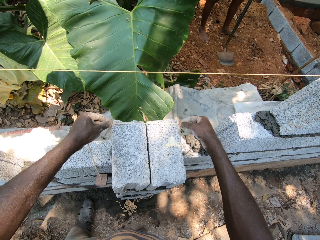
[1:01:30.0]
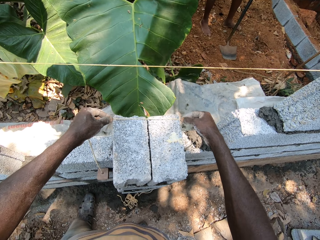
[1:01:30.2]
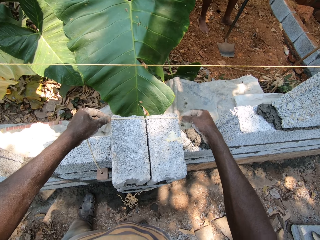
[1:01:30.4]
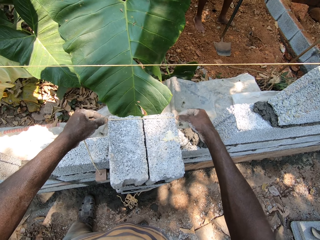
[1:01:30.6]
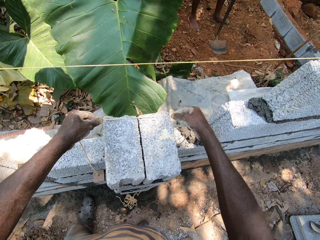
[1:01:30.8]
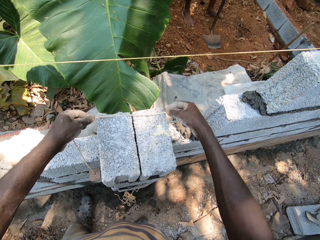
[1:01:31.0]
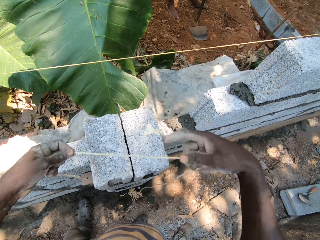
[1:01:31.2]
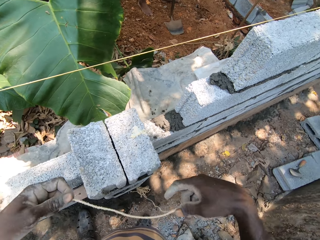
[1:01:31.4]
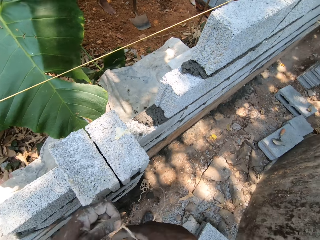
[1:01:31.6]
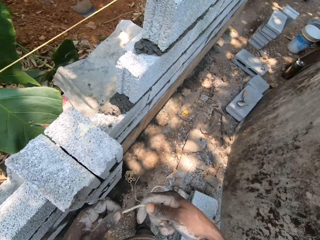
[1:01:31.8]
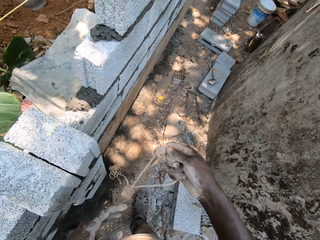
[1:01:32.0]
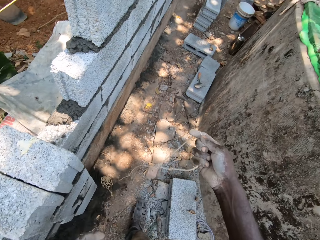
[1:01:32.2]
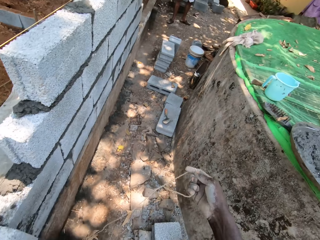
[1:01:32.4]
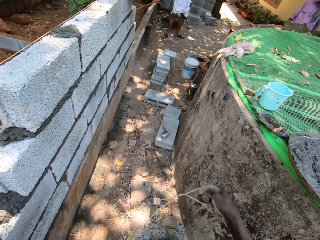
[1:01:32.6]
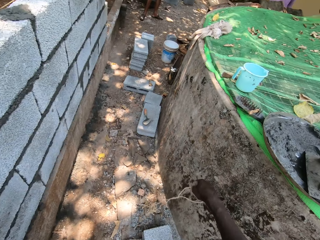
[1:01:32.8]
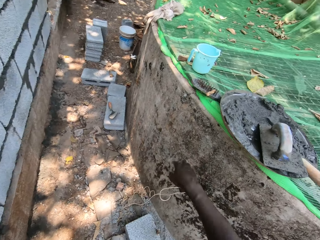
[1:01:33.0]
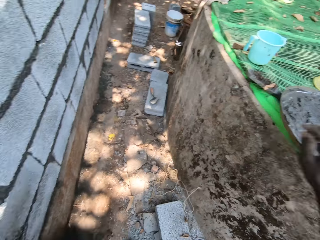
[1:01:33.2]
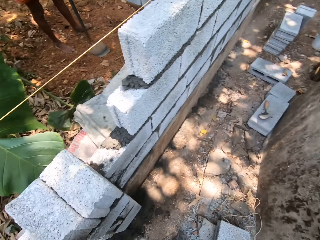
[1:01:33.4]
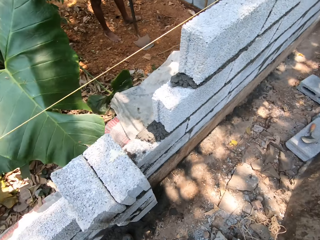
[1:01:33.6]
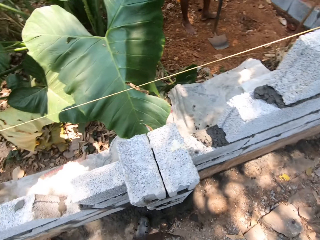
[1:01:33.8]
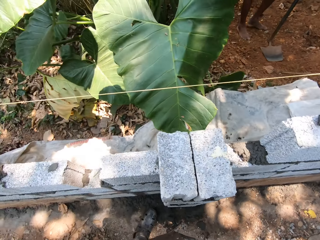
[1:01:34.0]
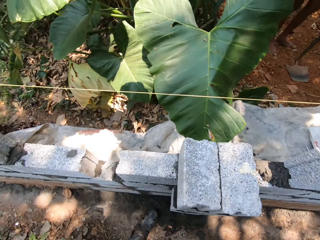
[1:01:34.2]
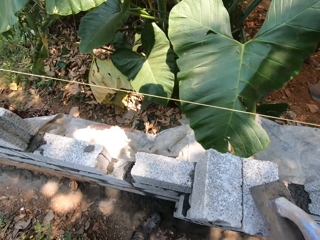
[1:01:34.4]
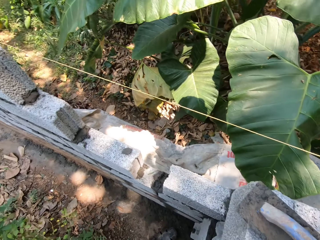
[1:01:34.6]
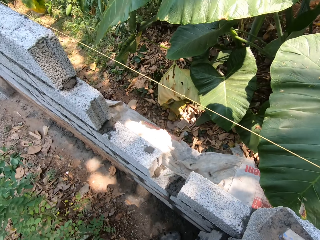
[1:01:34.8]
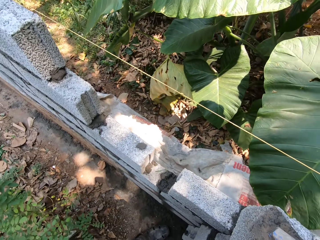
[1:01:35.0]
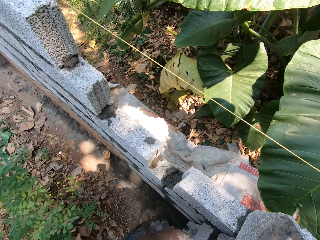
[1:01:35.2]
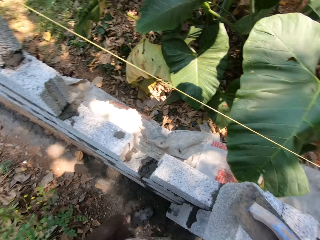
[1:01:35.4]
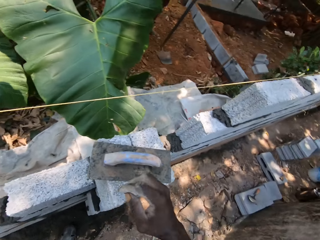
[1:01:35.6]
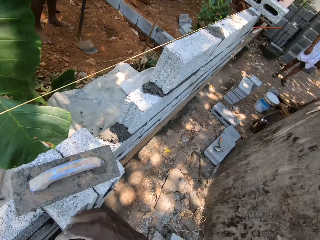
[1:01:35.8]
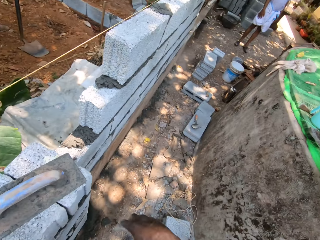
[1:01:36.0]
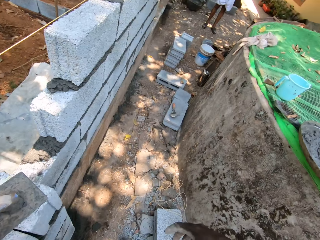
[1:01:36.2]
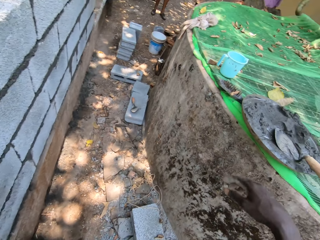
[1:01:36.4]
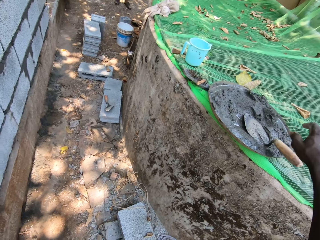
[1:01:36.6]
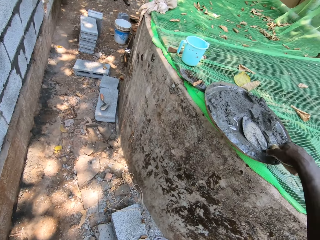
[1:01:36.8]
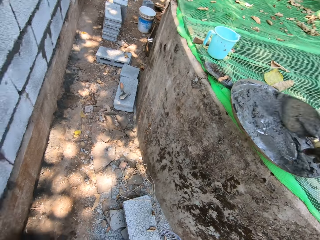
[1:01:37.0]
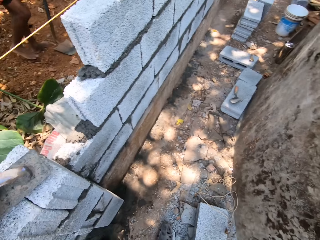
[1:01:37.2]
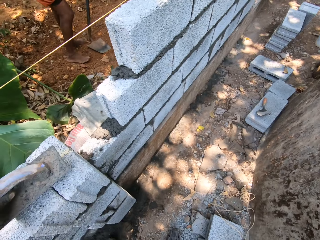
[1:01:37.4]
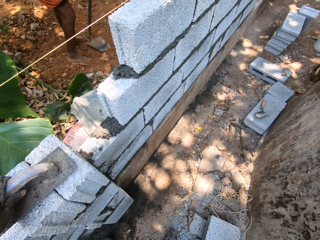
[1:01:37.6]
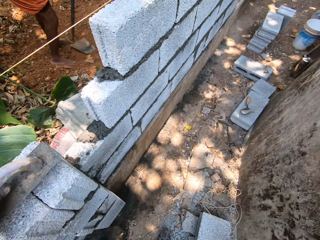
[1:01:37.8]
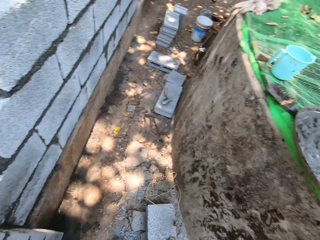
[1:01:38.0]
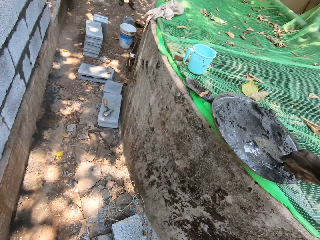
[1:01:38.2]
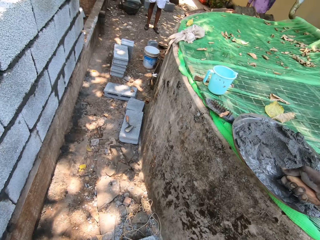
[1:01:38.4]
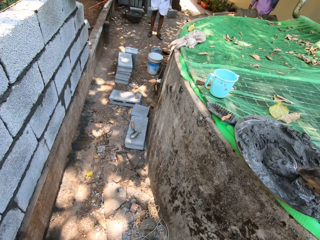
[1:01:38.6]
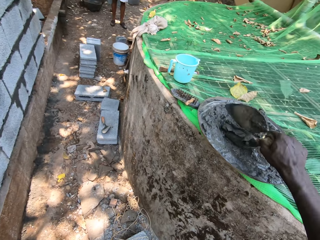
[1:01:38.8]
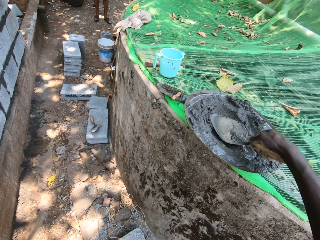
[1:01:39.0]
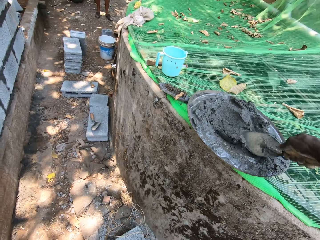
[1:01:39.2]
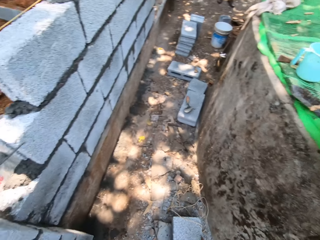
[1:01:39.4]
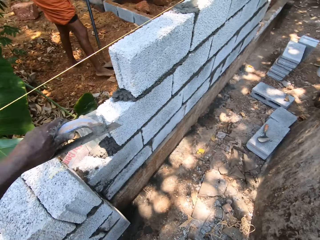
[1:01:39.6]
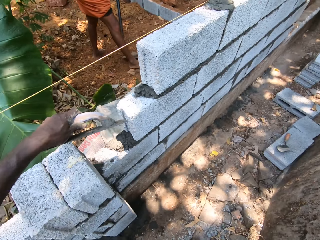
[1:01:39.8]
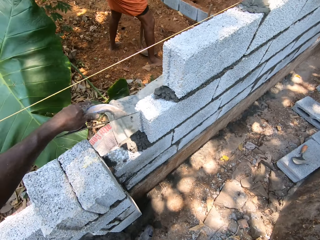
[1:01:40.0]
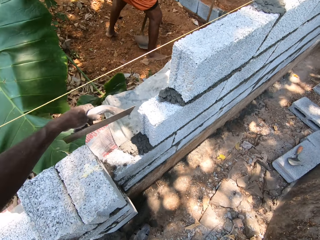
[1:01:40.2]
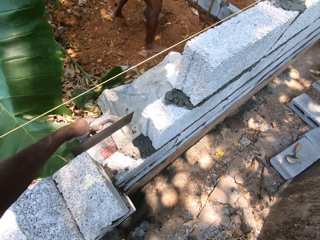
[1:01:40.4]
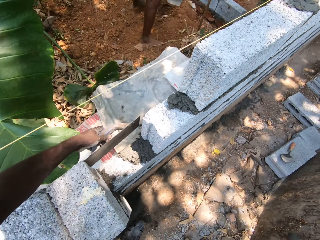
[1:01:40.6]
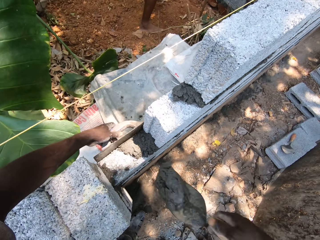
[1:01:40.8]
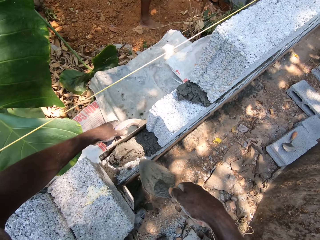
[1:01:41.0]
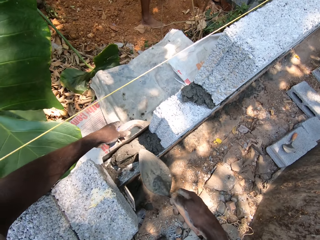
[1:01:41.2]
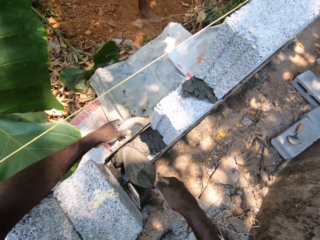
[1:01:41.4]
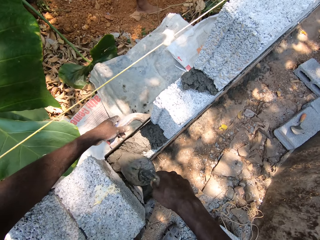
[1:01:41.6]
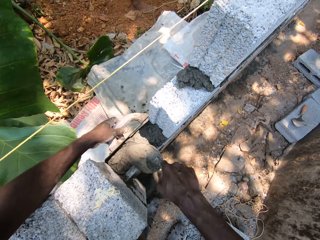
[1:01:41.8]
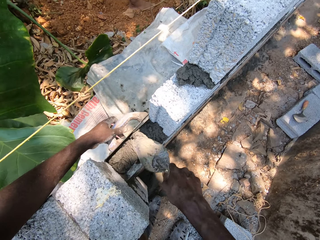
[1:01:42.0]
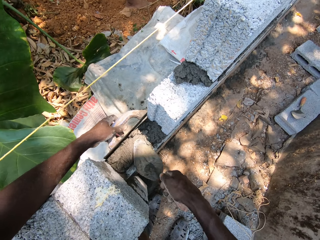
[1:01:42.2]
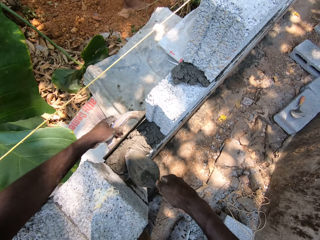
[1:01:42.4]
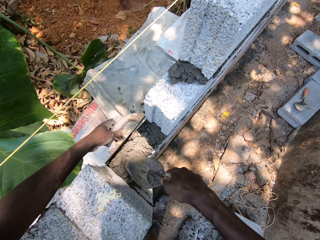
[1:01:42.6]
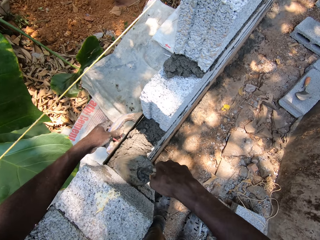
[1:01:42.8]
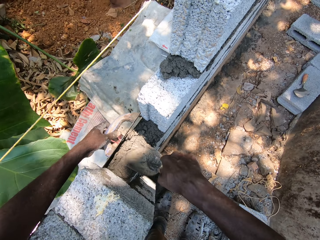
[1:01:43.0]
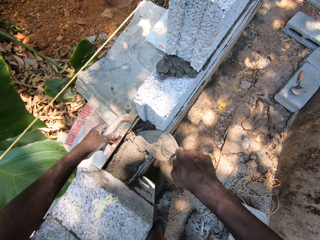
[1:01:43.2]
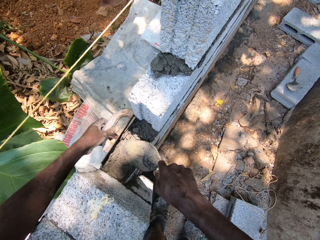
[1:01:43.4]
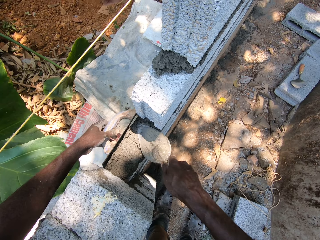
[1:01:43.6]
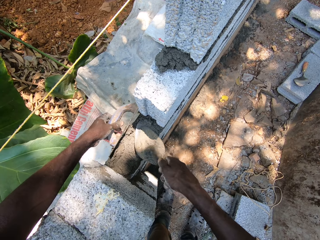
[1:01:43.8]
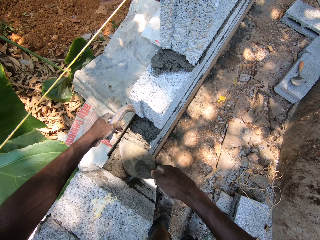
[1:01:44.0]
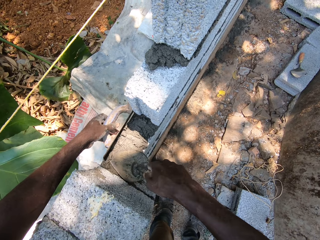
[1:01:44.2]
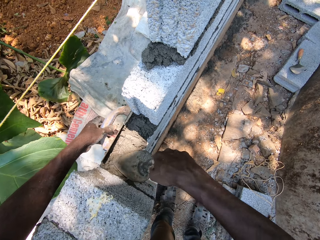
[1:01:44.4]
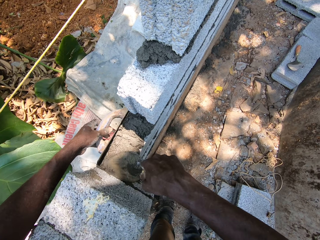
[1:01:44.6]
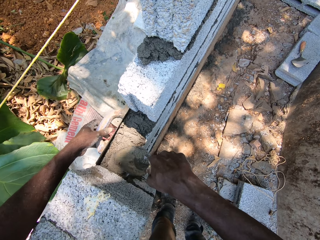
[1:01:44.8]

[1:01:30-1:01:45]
The camera wearer lifts the rope from the brick with both hands. He transfers the rope from both hands to his right hand. He drops the measuring rope on the floor with his right hand. He places the float on the wall with his right hand. He picks the trowel from the pan with his right hand. He rubs the float on the wall with his left hand. He mixes cement in the pan with the trowel in his right hand. He scoops cement from the pan with the trowel in his right hand. He throws the cement on the wall with the trowel in his right hand. He spreads the cement on the wall with the trowel and the float with both hands.

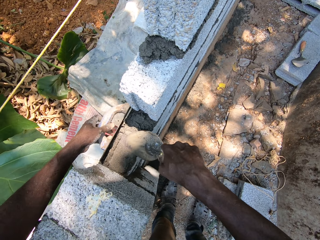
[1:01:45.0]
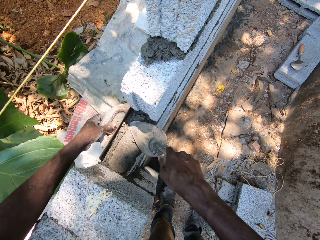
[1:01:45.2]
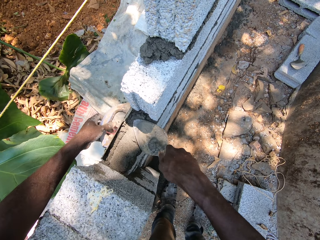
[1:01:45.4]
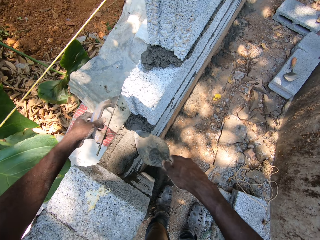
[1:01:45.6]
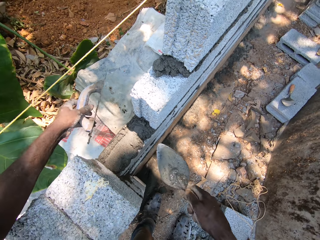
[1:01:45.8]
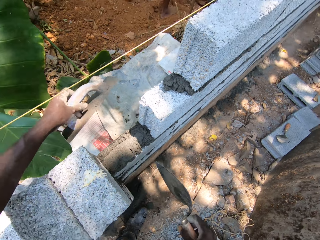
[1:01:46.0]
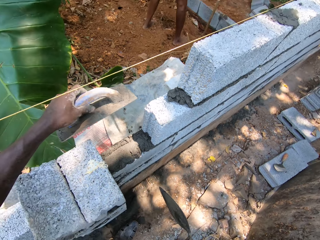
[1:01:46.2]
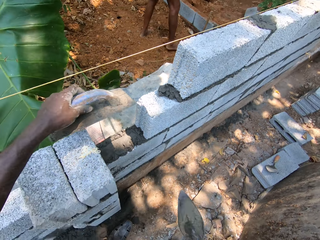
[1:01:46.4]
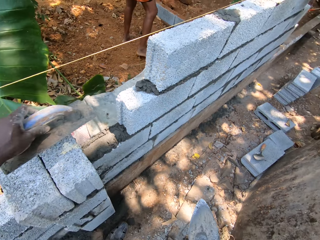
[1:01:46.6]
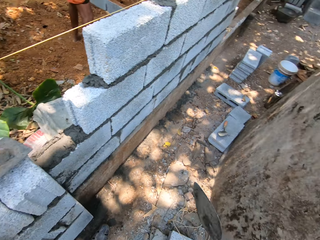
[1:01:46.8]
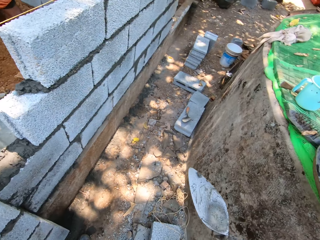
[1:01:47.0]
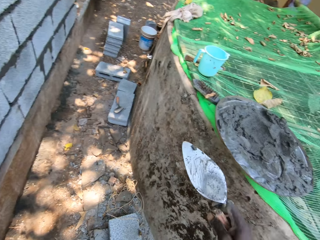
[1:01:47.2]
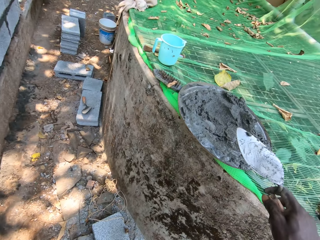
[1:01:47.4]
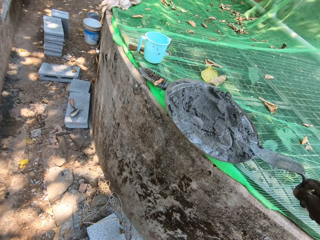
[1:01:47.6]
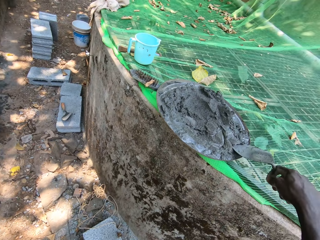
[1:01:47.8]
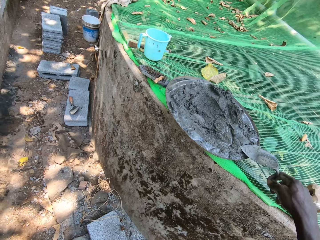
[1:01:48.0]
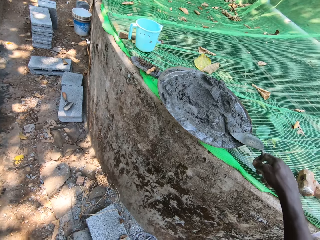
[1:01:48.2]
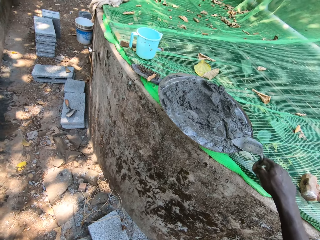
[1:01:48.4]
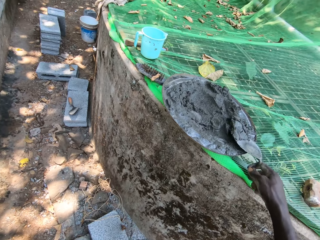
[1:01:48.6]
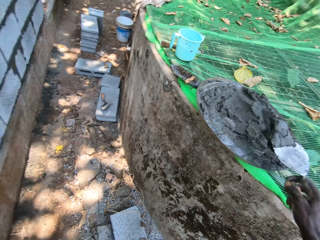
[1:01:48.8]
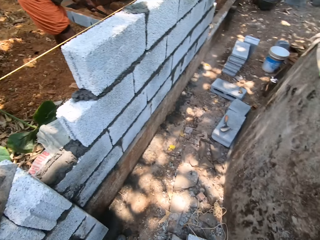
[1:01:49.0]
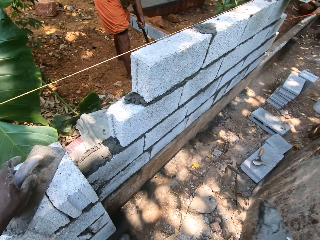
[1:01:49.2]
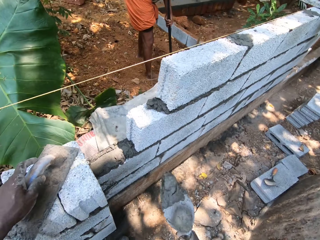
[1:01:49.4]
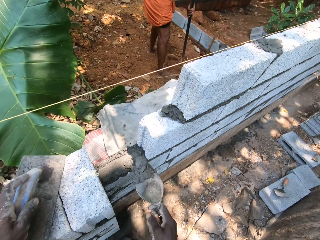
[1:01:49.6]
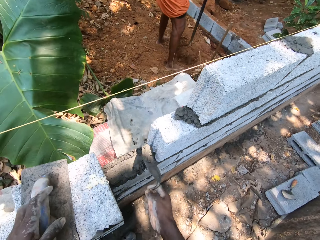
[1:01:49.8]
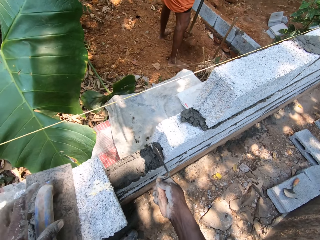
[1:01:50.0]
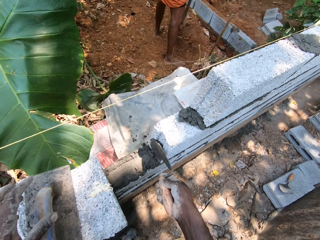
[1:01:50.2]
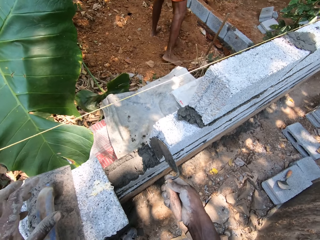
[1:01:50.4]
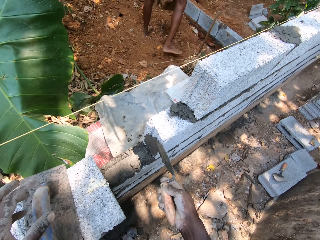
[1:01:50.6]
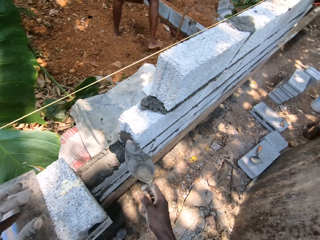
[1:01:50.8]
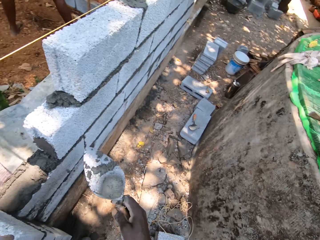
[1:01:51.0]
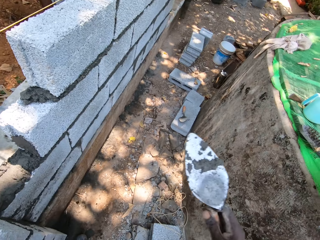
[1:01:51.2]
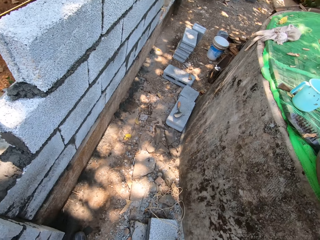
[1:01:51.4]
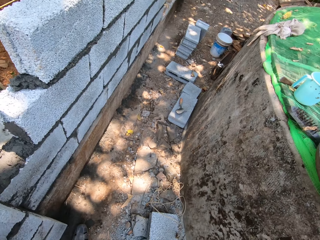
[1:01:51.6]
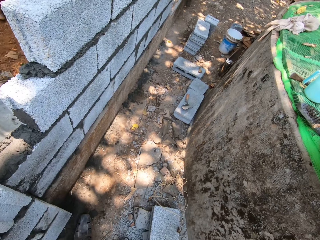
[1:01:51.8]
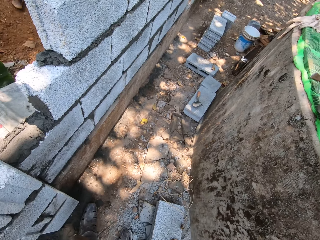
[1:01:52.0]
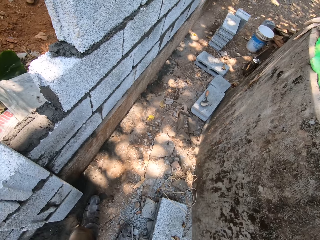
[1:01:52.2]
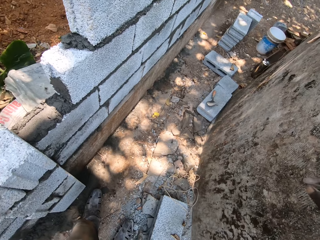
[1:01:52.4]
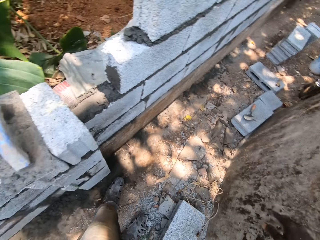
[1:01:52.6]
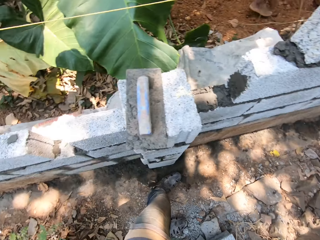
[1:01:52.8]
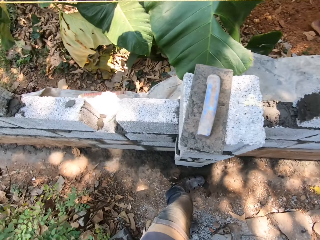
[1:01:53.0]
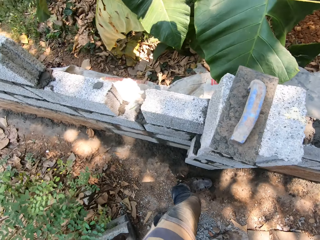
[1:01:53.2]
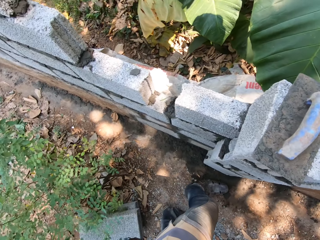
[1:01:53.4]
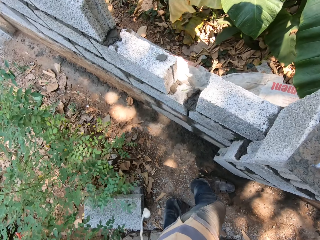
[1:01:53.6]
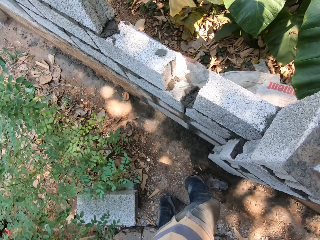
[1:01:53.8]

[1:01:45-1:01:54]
The camera wearer scoops cement from the pan with the trowel in his right hand. The man lifts sand from the ground with the hoe with both hands. The camera wearer picks the float from the wall with his left hand. He spreads the cement on the wall with the trowel in his right hand. He looks around.
